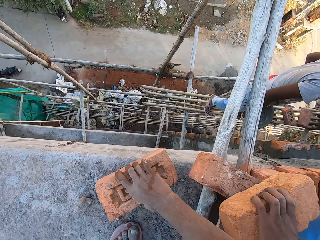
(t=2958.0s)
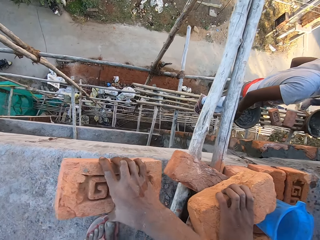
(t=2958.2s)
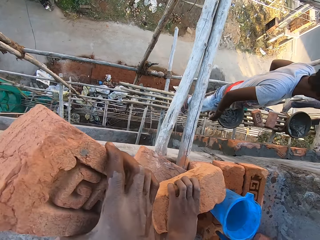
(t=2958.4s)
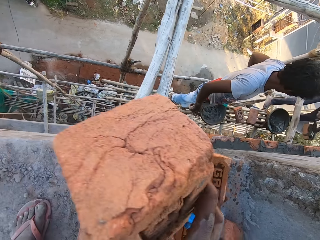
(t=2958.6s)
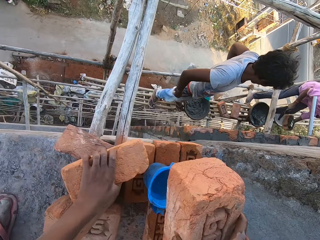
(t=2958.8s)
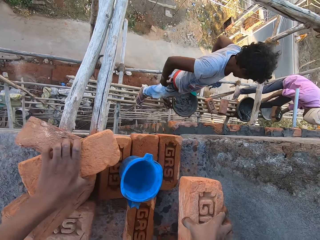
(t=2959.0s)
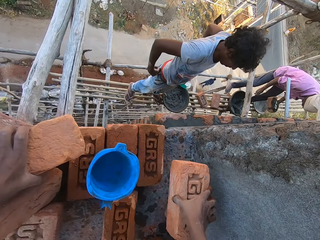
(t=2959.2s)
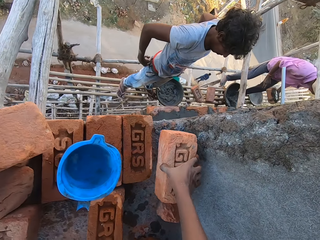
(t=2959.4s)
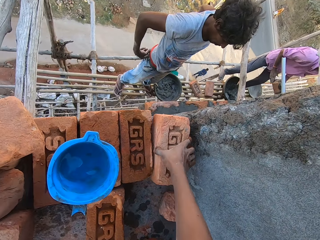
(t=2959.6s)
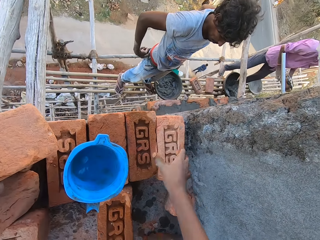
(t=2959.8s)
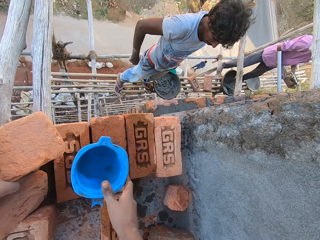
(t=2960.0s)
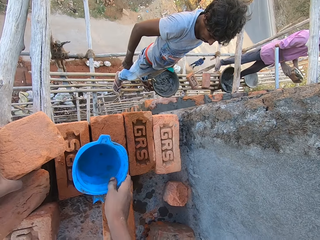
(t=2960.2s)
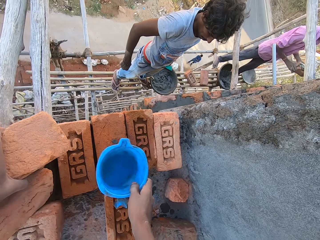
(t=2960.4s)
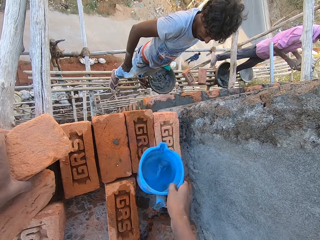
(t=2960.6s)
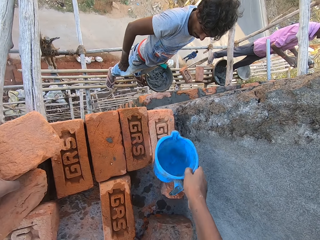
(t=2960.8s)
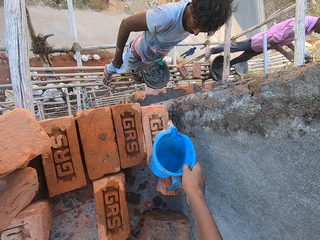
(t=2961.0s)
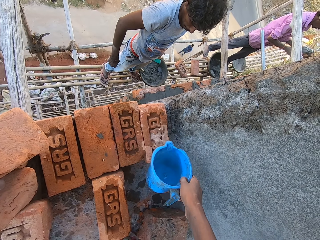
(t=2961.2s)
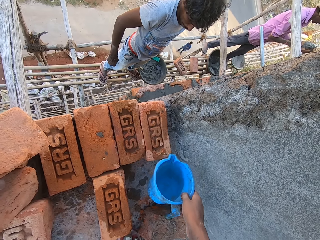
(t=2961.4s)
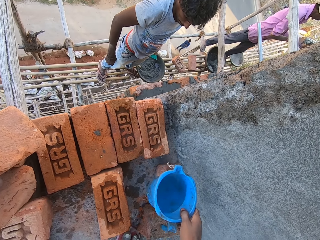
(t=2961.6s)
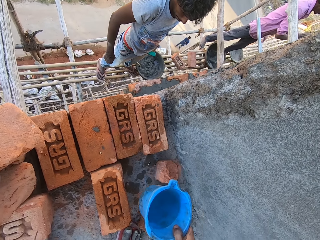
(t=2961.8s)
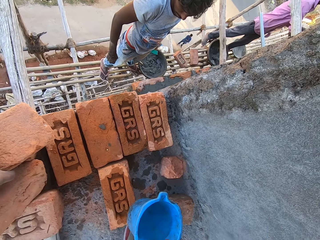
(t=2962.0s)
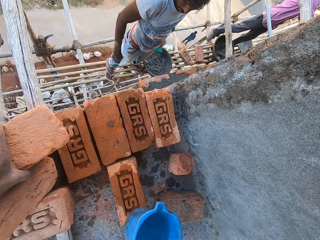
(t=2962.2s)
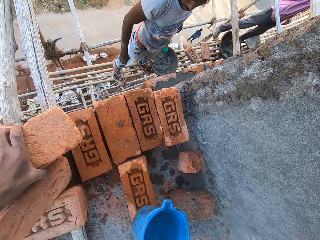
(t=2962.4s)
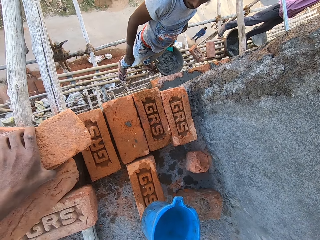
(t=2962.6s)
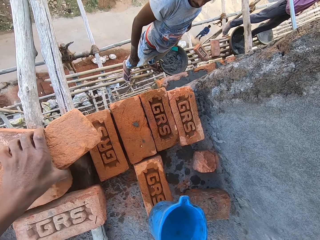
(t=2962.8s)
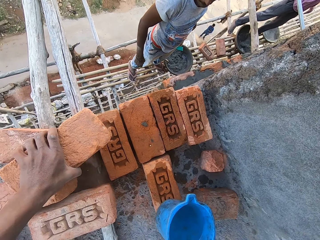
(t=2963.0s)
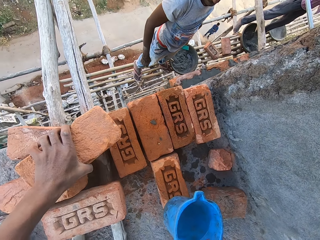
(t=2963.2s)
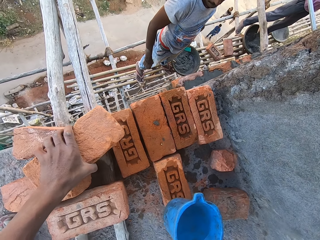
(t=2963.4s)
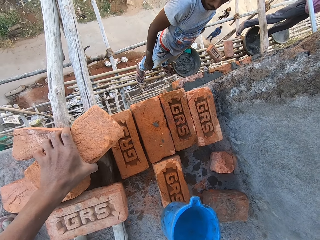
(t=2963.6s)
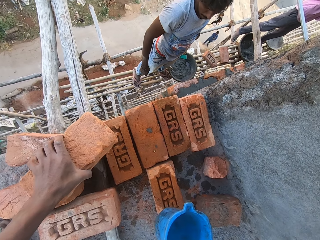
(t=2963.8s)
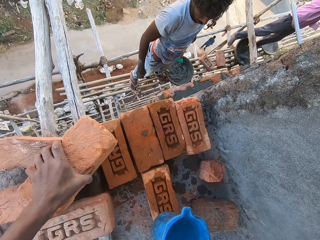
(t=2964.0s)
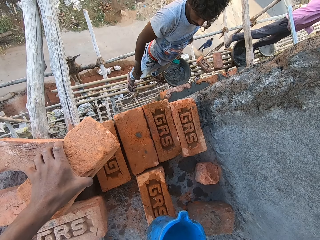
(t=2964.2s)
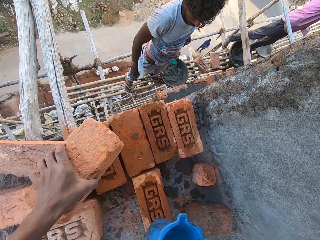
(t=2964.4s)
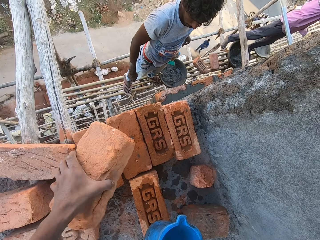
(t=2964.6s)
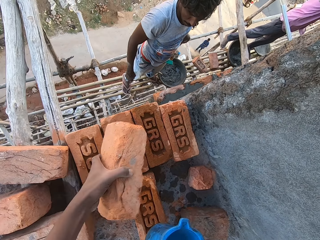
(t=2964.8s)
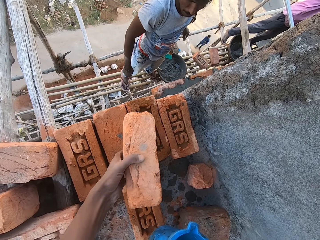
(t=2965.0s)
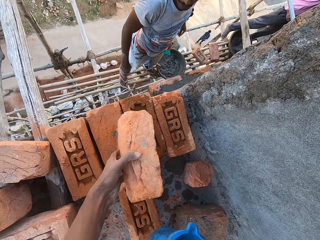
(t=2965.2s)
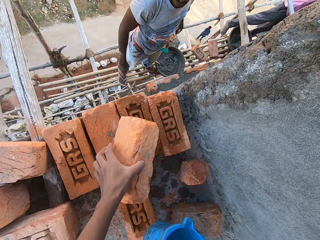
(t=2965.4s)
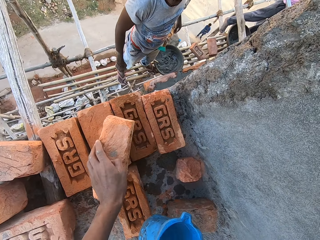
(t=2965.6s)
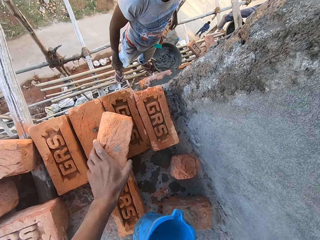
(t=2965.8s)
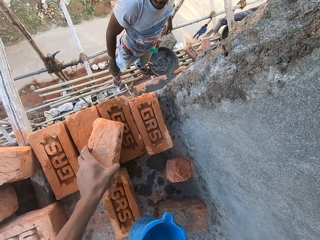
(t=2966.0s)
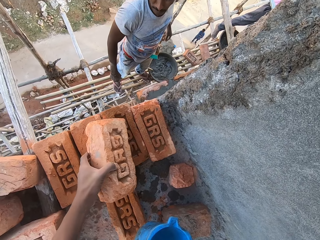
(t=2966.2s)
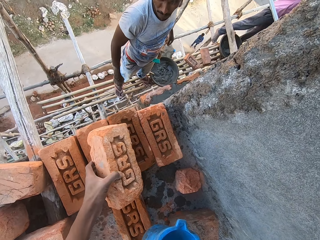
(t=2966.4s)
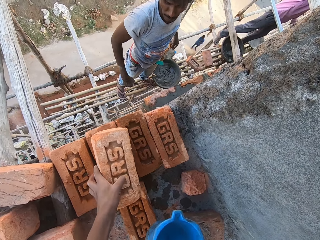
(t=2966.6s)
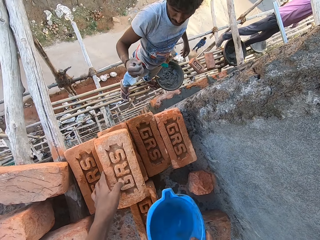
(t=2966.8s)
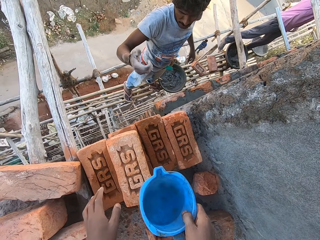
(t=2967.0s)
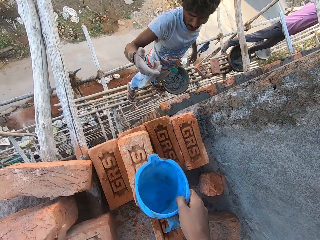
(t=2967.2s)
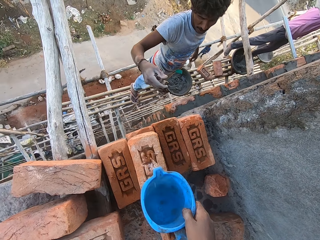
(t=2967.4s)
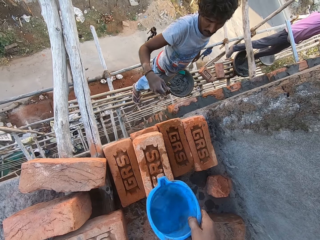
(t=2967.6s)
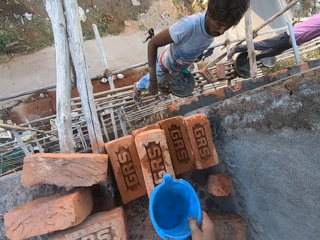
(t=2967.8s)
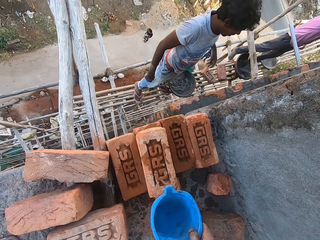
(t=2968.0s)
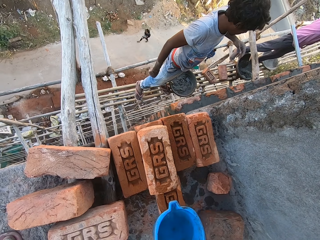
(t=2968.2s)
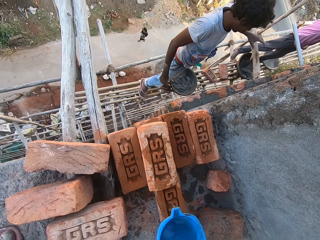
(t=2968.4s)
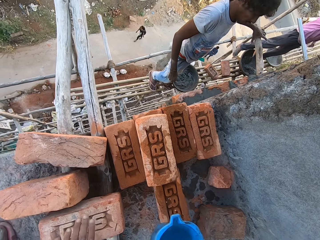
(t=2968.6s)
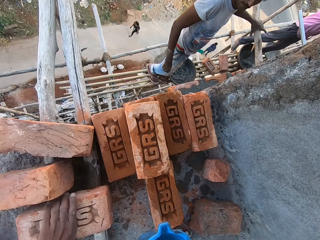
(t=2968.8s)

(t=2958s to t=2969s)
The camera wearer picks up a brick with the right hand. They drop the brick on the floor. They pick up the jug with the right hand. They pour water on the brick. They pick up a brick with the left hand. They drop the brick on the floor. They pour water on the brick.

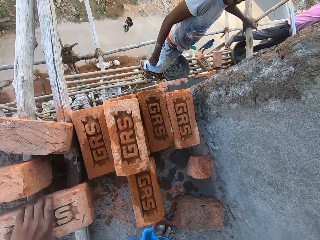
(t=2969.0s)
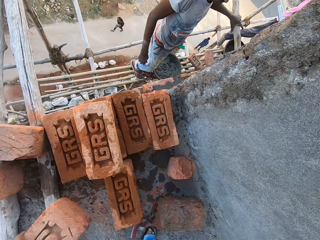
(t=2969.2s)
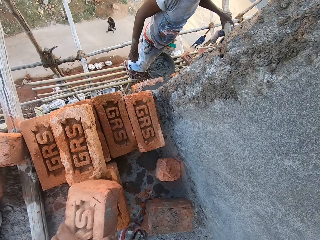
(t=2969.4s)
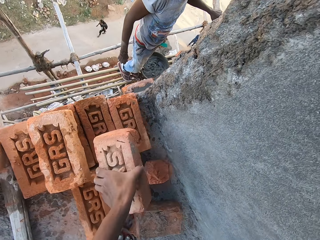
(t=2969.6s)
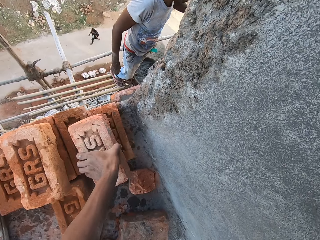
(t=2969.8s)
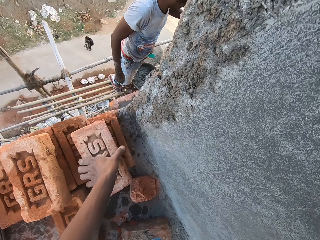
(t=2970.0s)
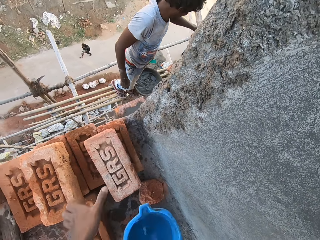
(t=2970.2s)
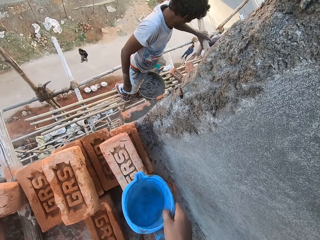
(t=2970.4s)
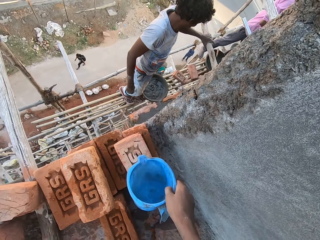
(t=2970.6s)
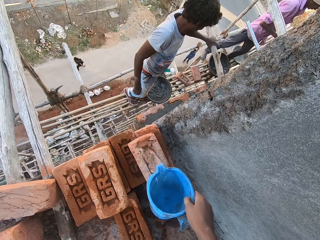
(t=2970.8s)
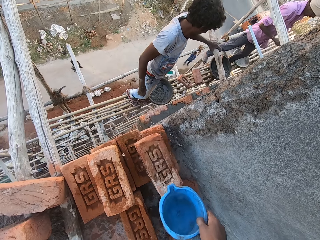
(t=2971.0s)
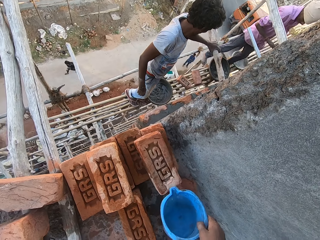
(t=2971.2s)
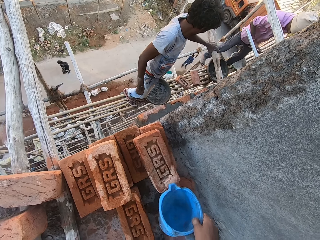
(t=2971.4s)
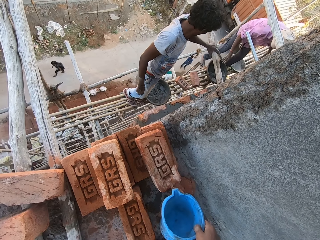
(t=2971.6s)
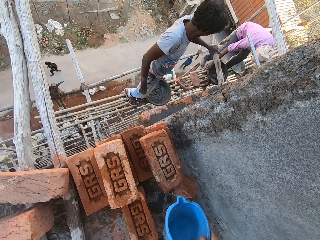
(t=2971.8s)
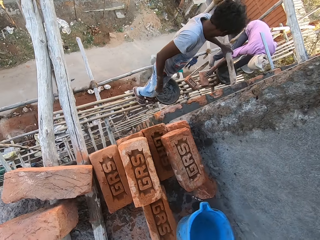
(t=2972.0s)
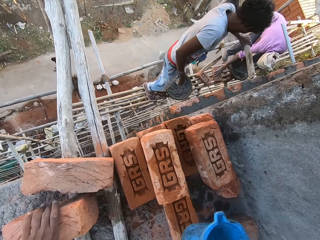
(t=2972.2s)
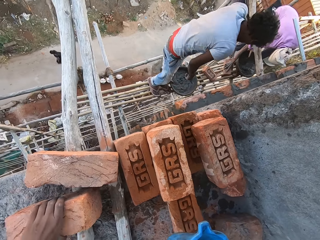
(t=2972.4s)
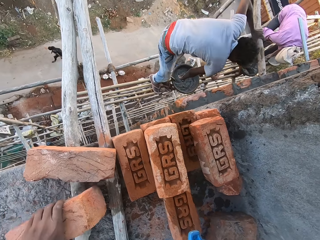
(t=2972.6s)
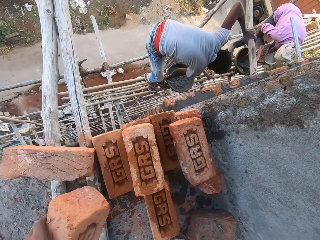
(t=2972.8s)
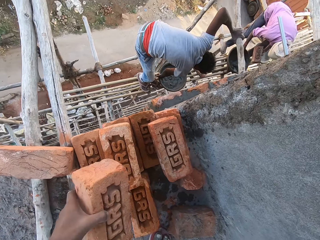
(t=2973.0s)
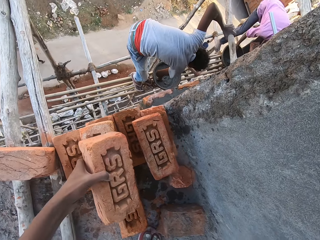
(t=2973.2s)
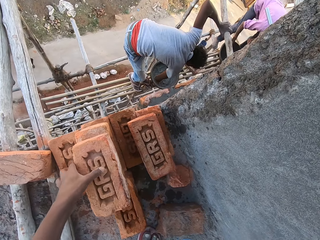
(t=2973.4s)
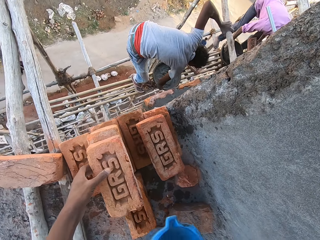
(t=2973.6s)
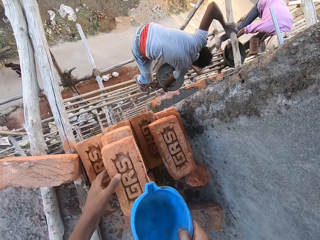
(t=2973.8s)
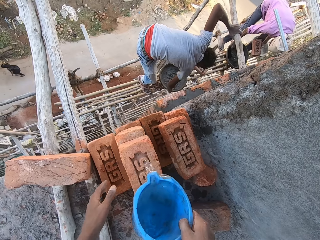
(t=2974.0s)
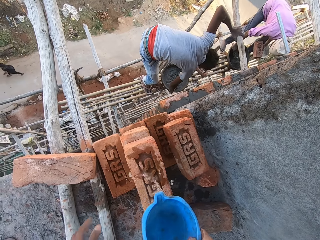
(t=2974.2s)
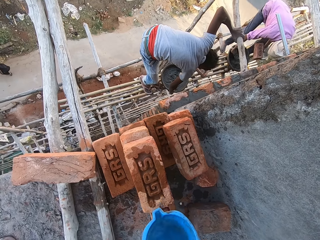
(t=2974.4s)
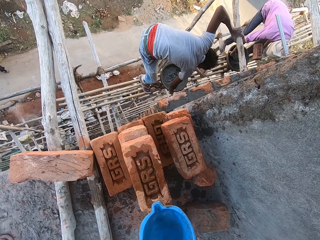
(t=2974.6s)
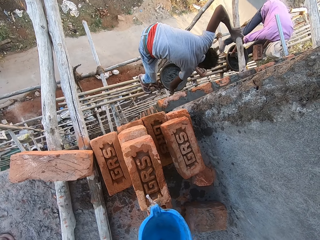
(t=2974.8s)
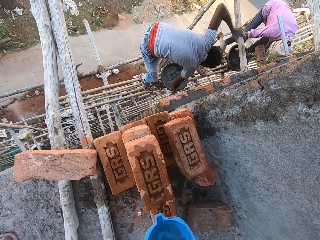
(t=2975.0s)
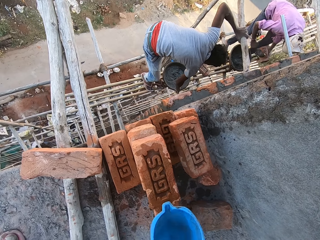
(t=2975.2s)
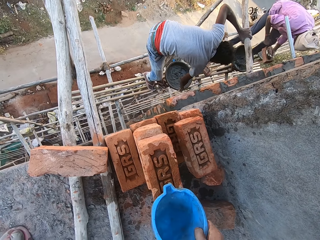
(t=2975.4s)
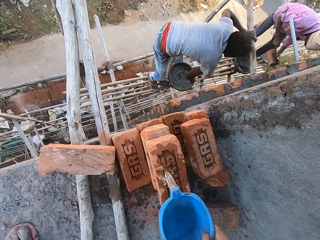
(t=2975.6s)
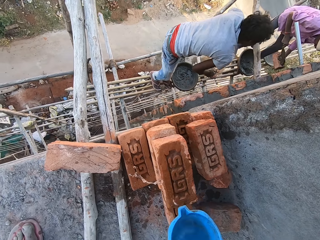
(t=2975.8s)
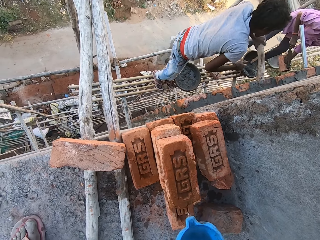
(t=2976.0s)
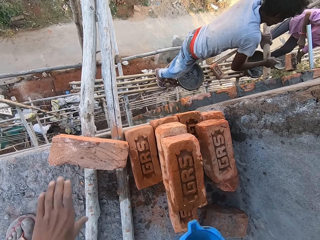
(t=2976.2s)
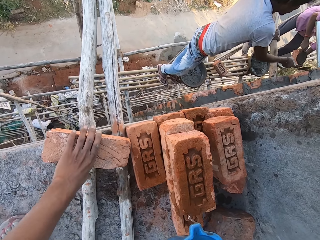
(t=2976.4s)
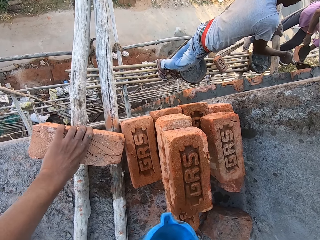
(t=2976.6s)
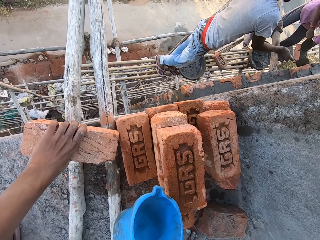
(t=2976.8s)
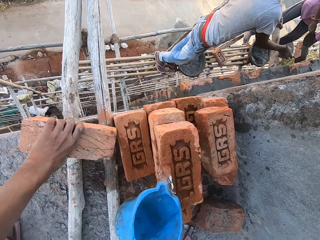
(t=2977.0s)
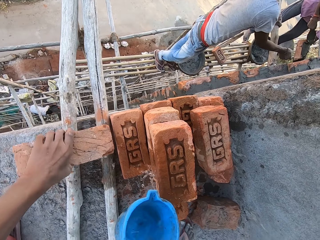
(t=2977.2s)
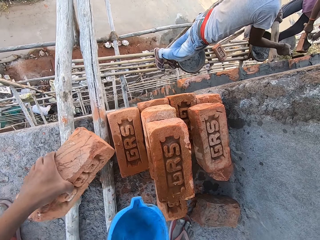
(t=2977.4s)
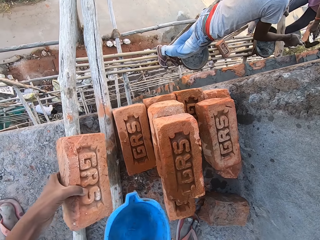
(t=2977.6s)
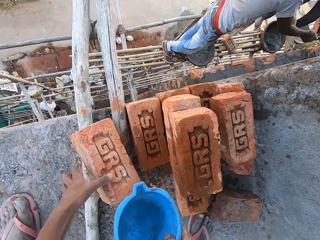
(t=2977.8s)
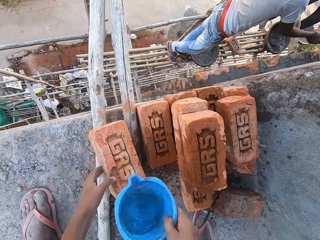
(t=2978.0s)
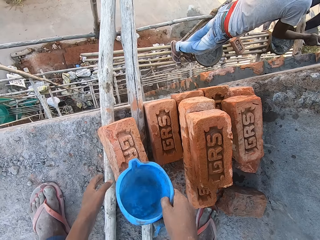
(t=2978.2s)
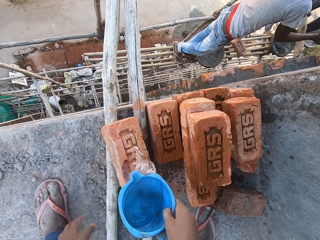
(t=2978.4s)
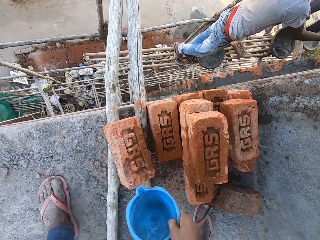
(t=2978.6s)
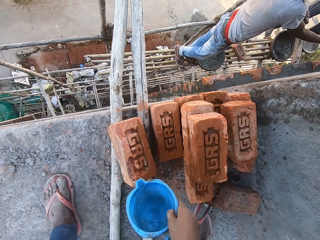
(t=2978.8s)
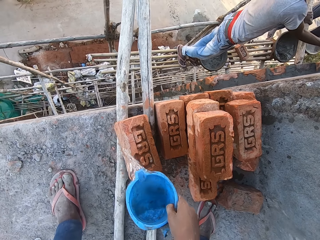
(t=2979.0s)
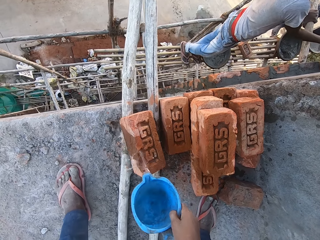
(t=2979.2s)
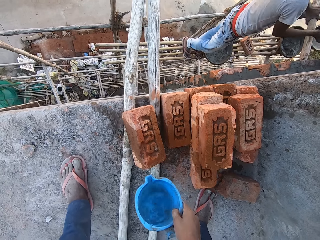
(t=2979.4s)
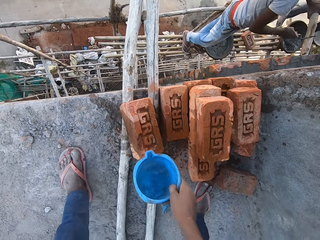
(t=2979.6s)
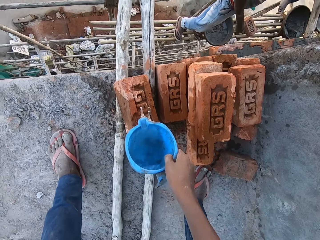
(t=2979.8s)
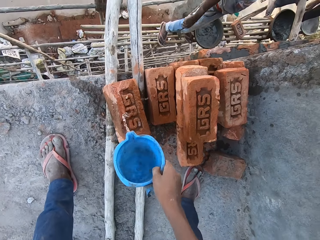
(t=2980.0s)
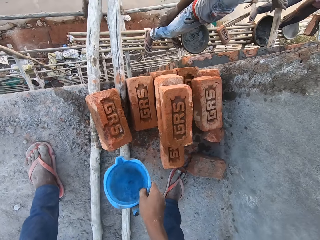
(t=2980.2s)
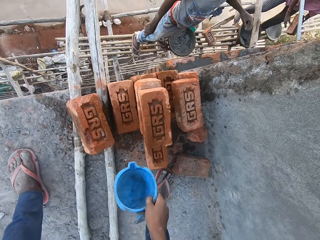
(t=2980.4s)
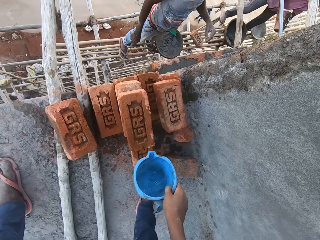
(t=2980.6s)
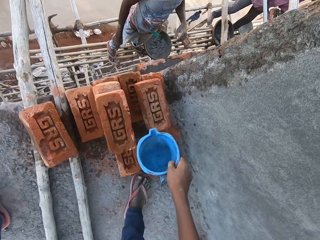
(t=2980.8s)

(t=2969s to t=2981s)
The camera wearer picks up a brick with the left hand. They drop the brick on the floor. They pour water on the brick. A man picks up a brick with the right hand. The camera wearer picks up a brick with the left hand. They drop the brick on the floor. The man scoops concrete using a trowel. Another man scoops concrete using a trowel. The camera wearer pours water on the brick. The first man applies concrete on the brick. The camera wearer picks up a brick with the left hand. They drop the brick on the floor. They pour water on the brick.
